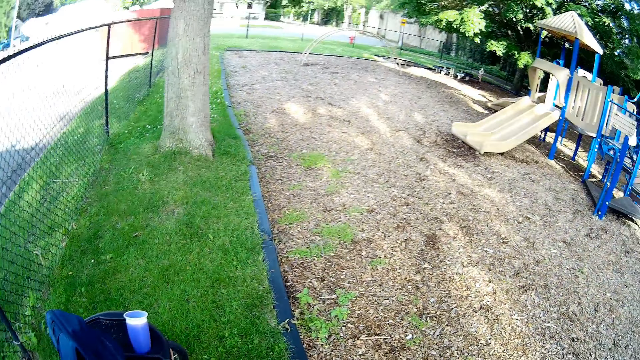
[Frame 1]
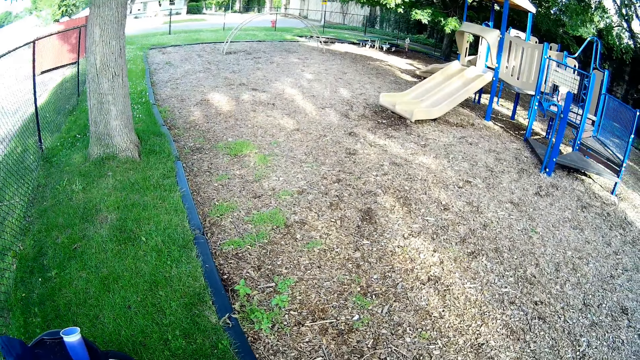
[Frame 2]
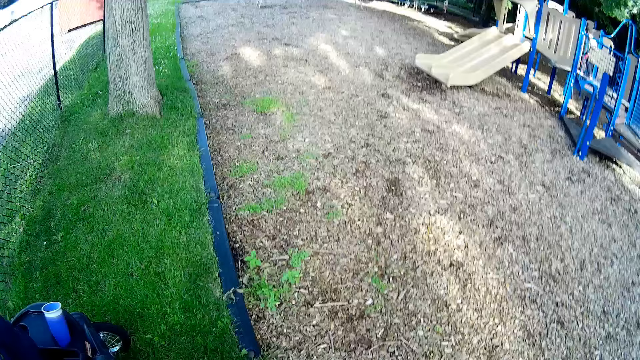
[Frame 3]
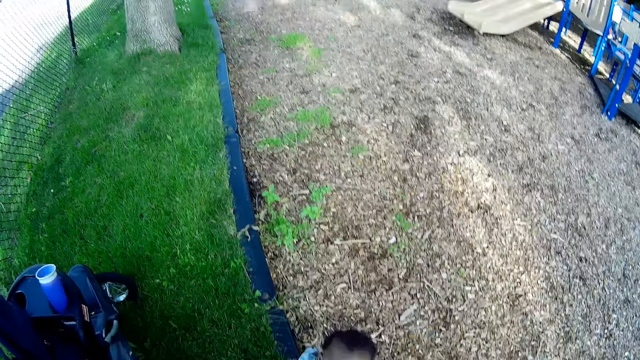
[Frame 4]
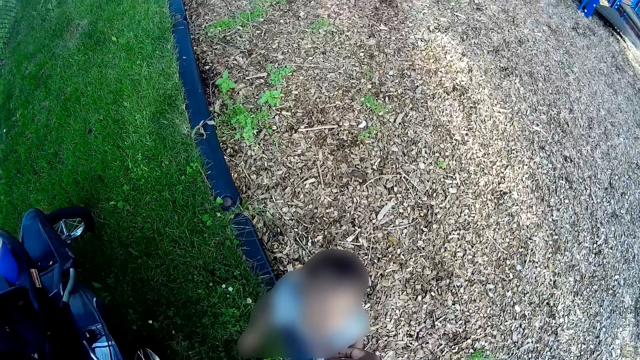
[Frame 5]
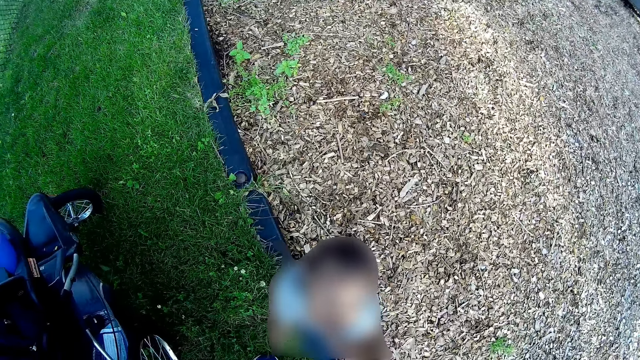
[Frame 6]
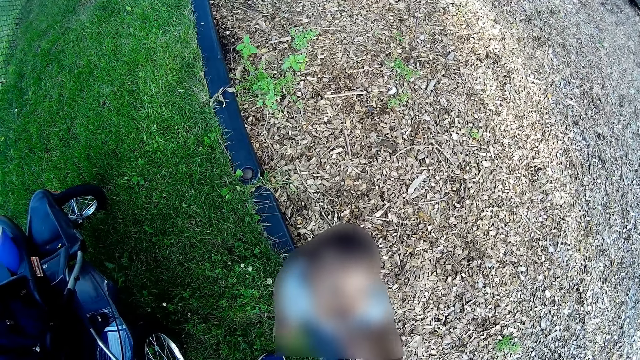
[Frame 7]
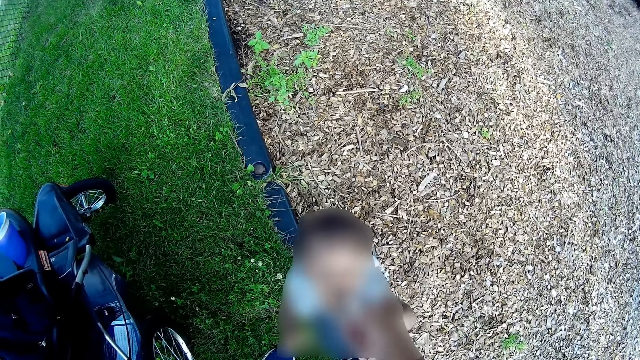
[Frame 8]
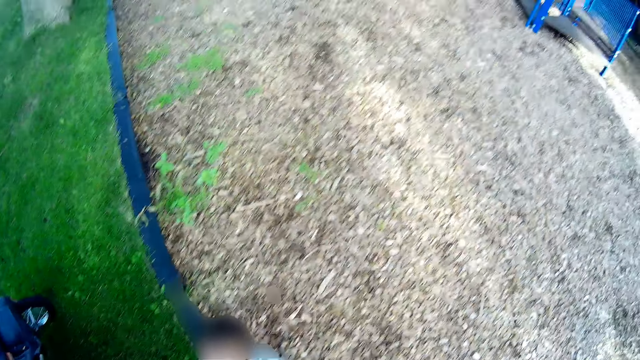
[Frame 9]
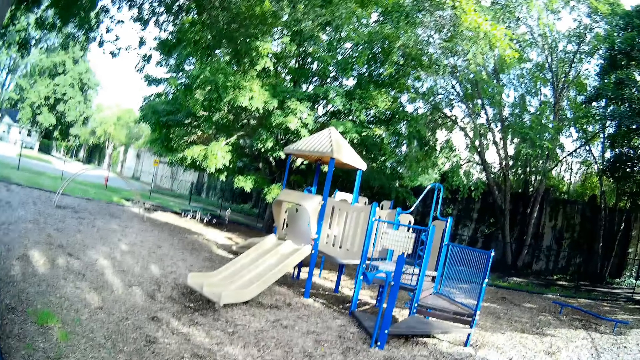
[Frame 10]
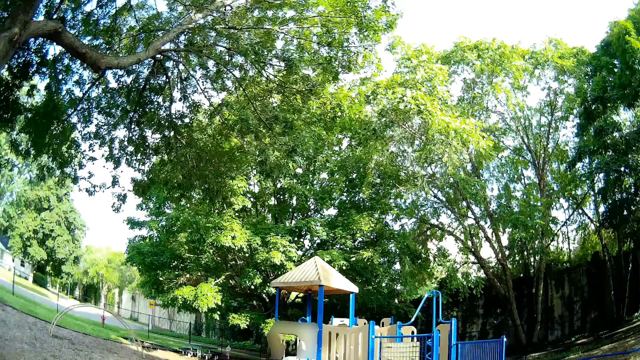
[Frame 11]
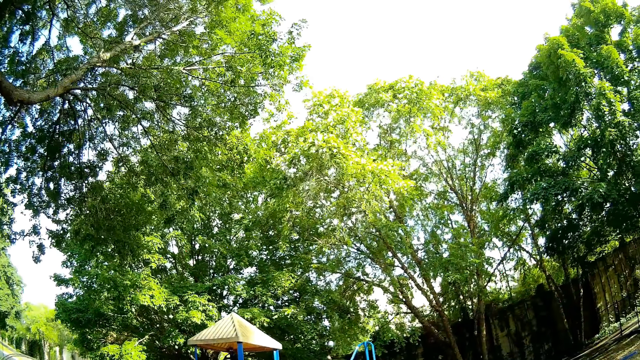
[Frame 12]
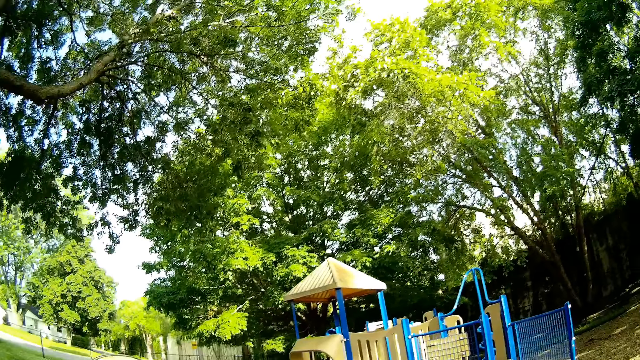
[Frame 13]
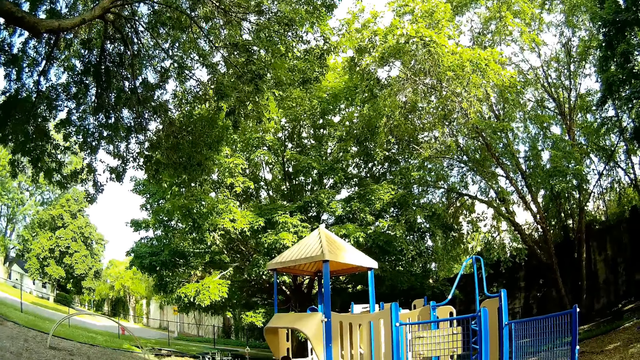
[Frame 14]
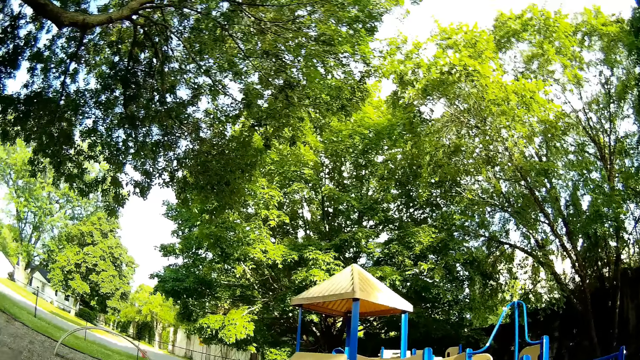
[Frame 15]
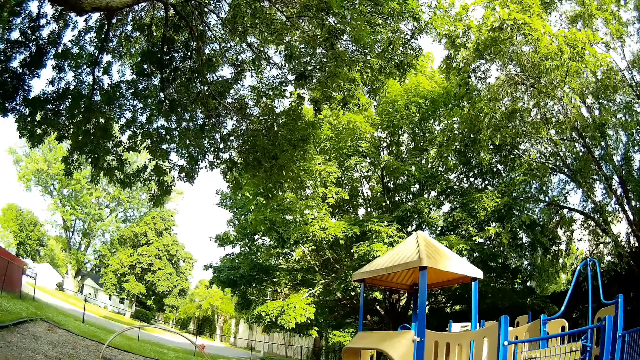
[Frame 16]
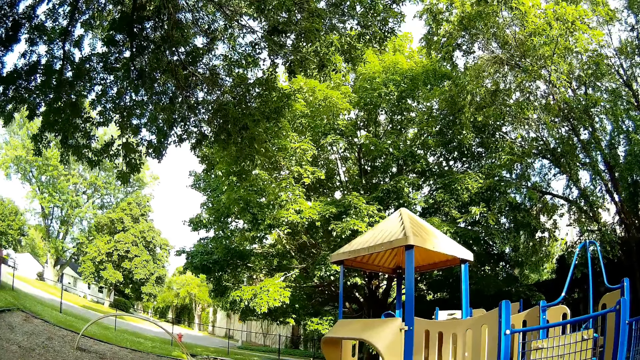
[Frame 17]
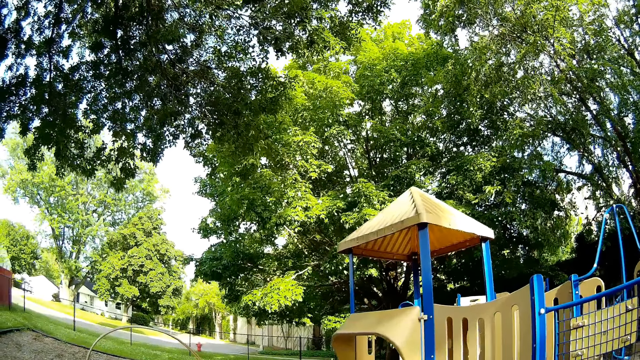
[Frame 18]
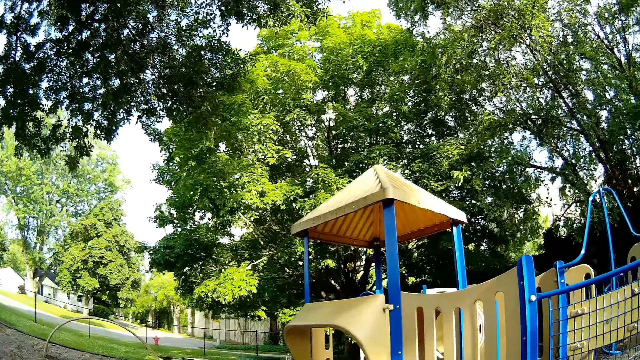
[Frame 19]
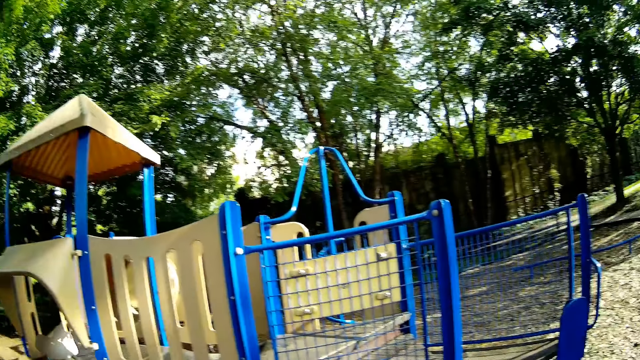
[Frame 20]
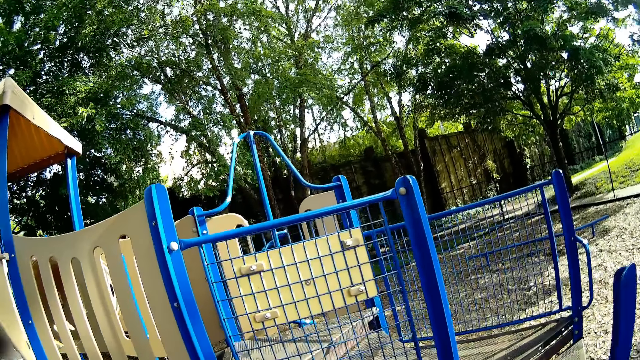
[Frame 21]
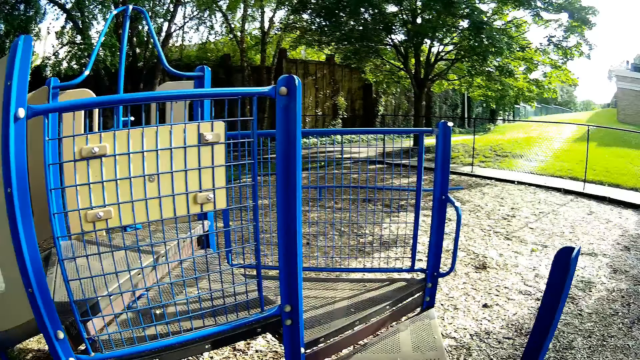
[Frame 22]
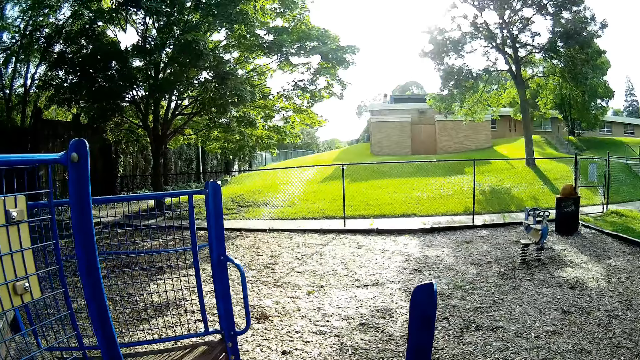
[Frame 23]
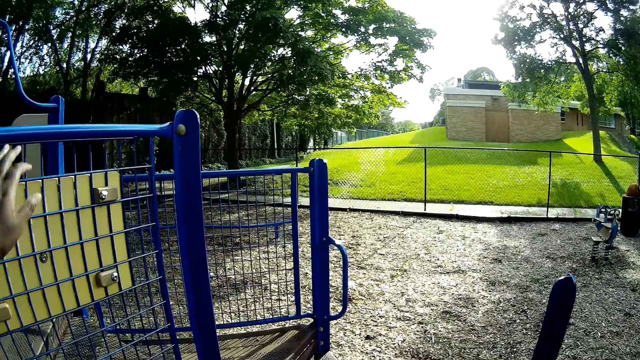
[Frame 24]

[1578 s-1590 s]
The camera wearer places something in the baby walker. She talks with a lady. She hands a snack to the child with her right hand. She walks towards the playground slide. She moves around the playfield.

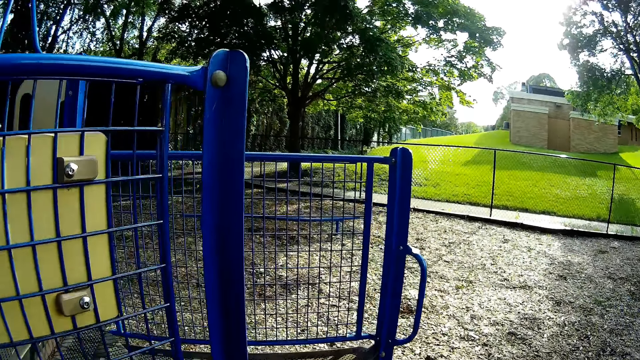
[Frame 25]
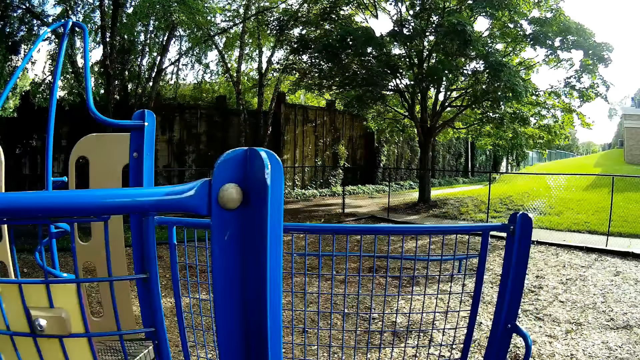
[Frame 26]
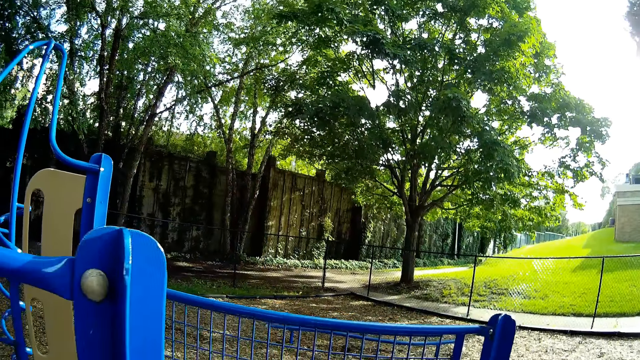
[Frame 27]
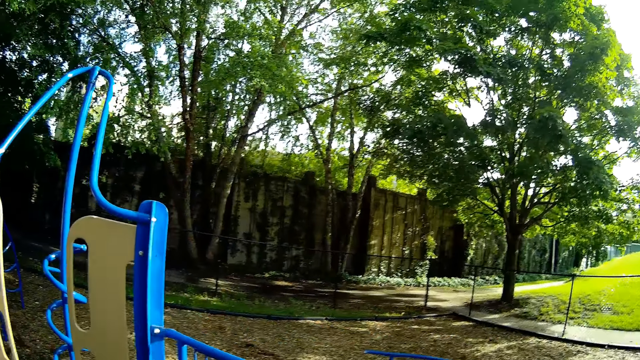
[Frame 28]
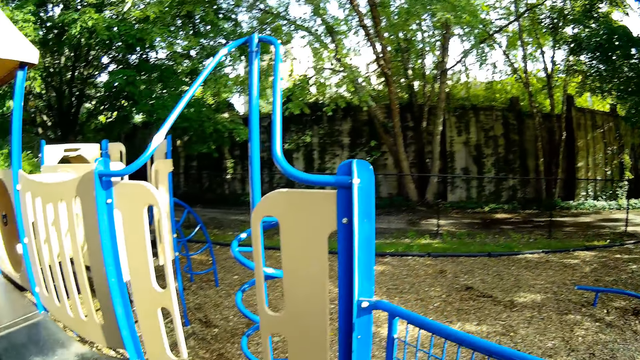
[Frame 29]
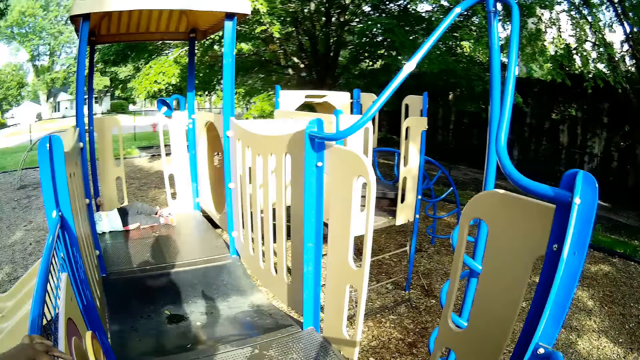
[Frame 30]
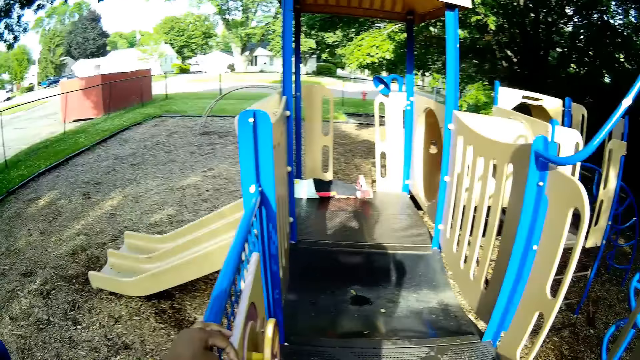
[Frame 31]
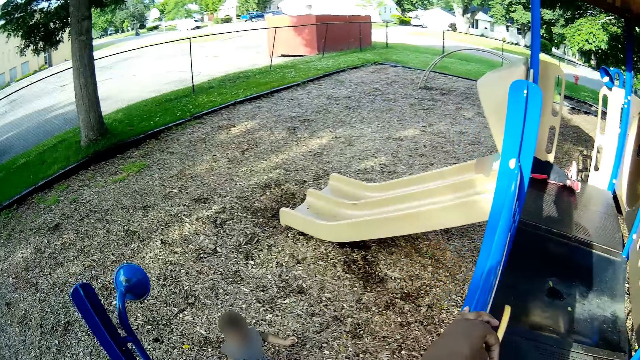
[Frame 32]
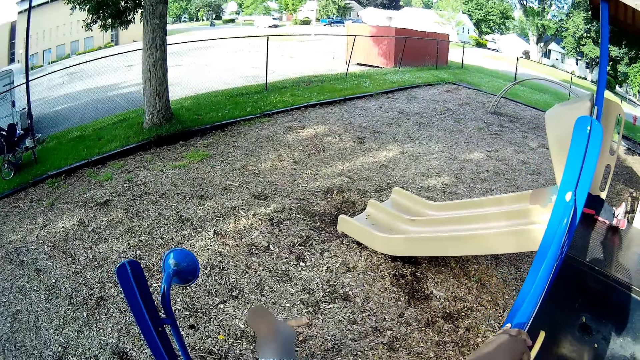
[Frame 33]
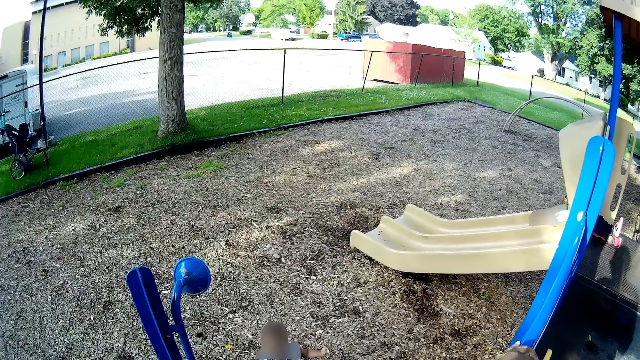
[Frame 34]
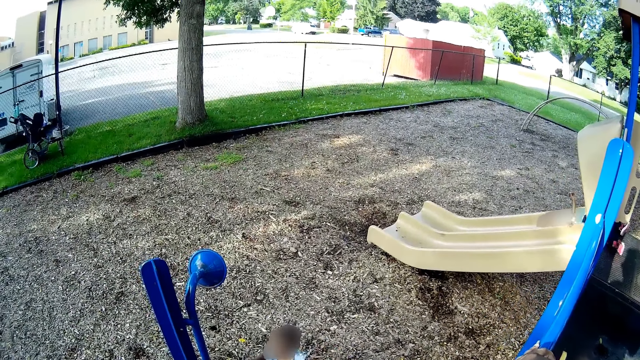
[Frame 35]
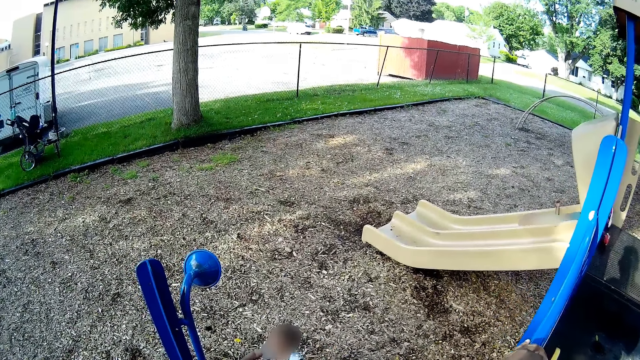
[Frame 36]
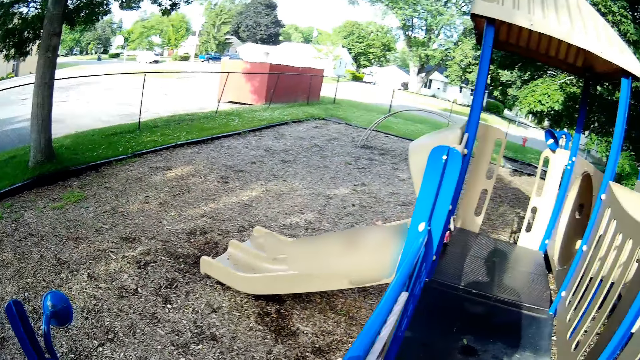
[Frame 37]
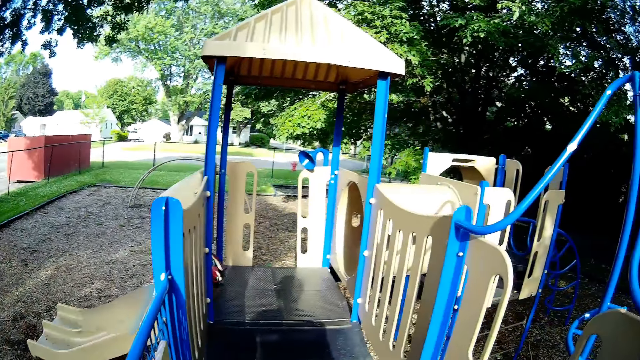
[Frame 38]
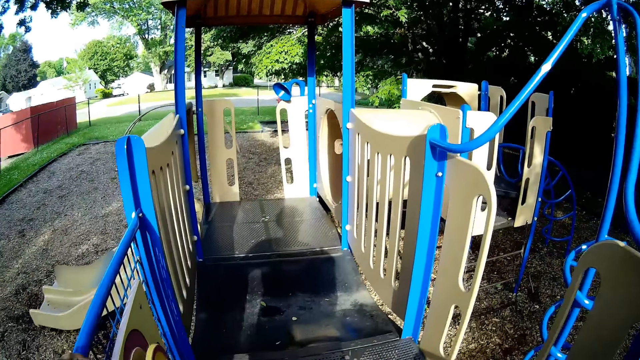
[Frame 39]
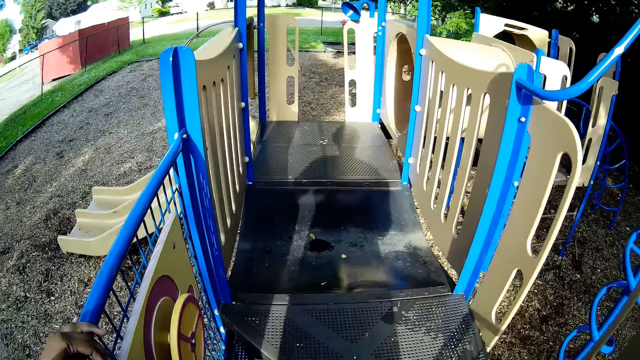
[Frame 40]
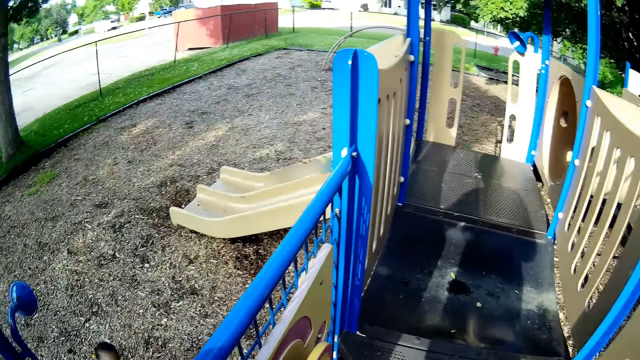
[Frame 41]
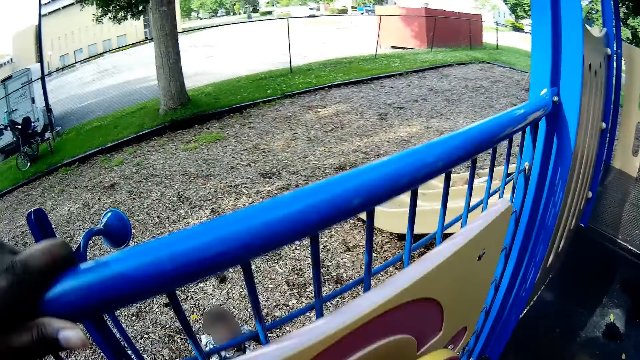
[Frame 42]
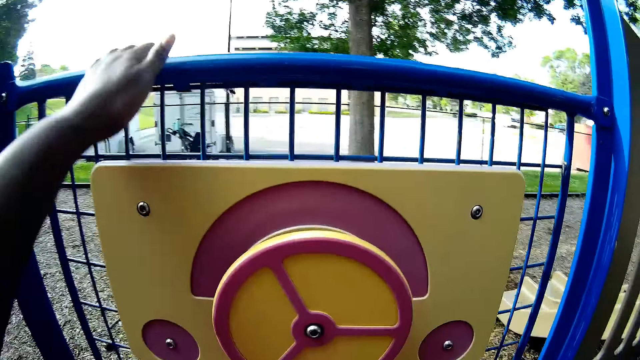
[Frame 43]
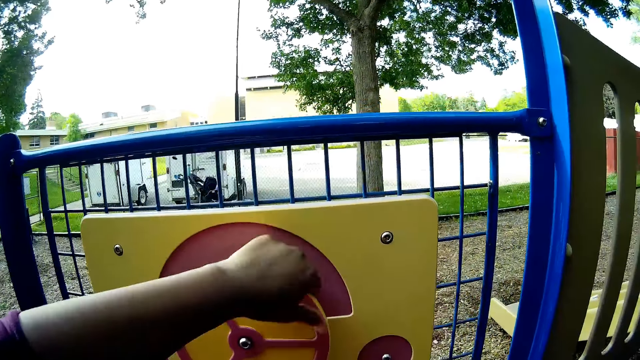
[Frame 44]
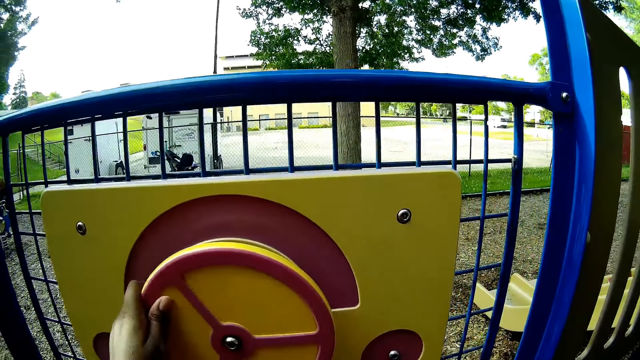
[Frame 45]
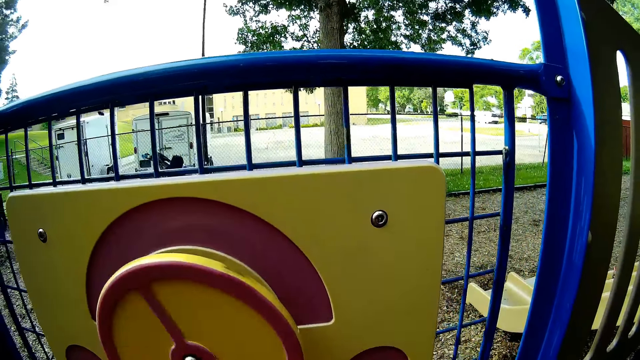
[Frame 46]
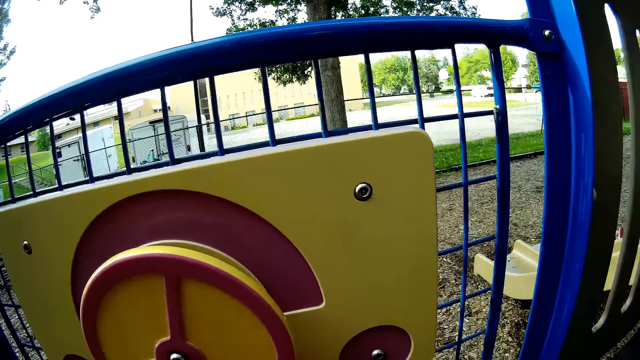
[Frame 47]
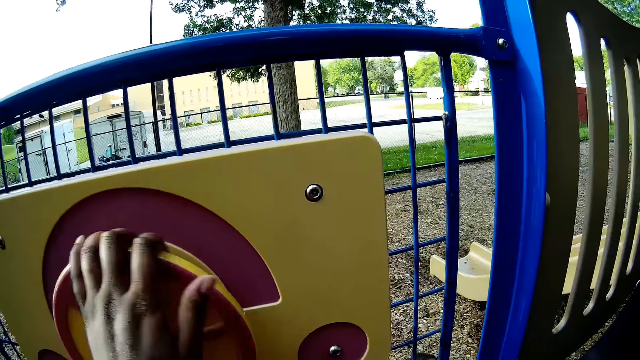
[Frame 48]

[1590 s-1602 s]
The camera wearer talks with a lady. She holds a part of the playground slide with her left hand. She touches a roller on the playground slide with her left hand and rotates the roller on the playground slide with her left hand. She opens the gate.
